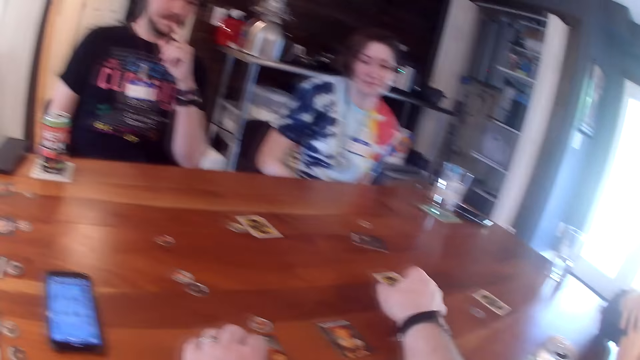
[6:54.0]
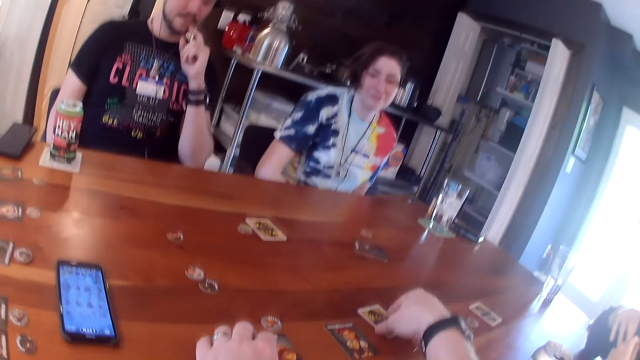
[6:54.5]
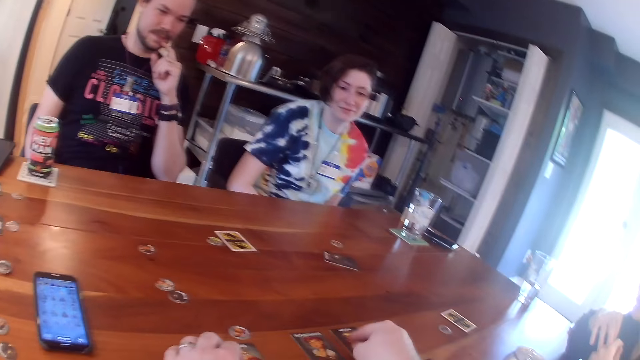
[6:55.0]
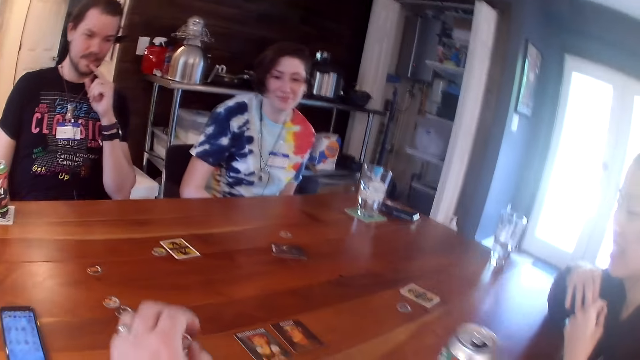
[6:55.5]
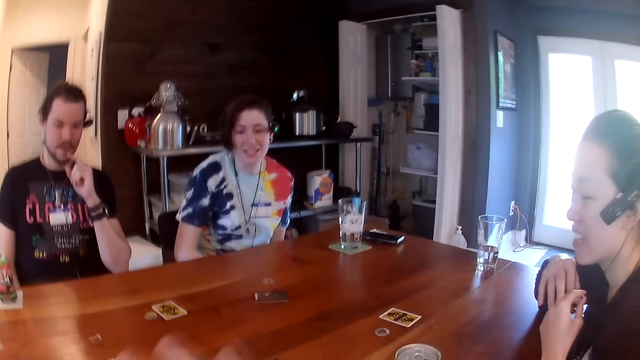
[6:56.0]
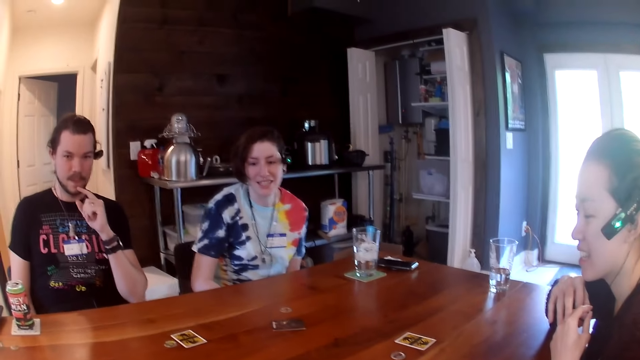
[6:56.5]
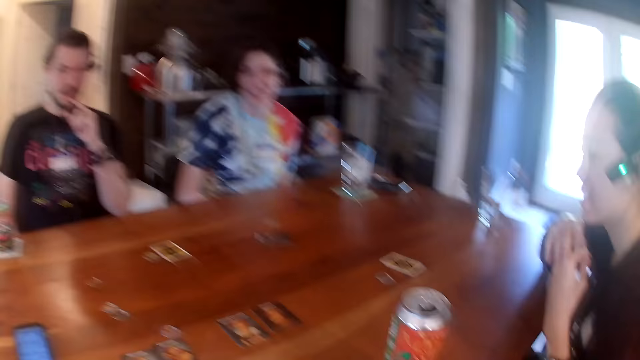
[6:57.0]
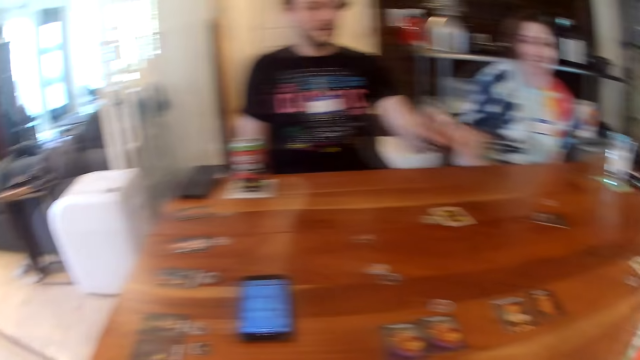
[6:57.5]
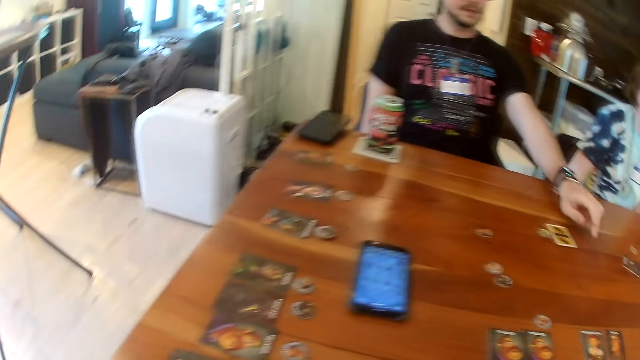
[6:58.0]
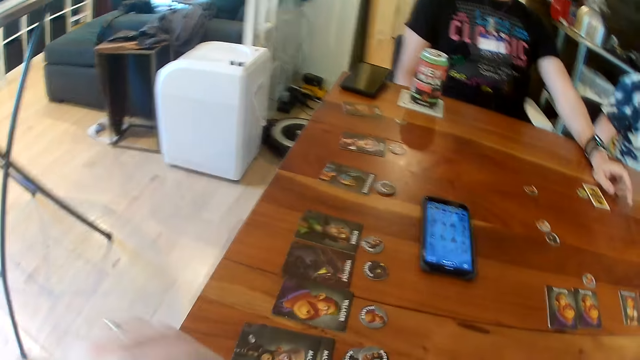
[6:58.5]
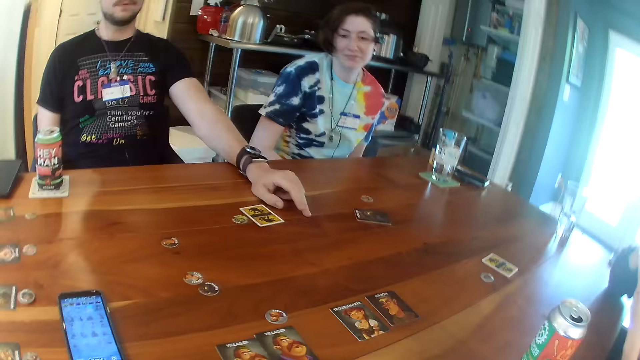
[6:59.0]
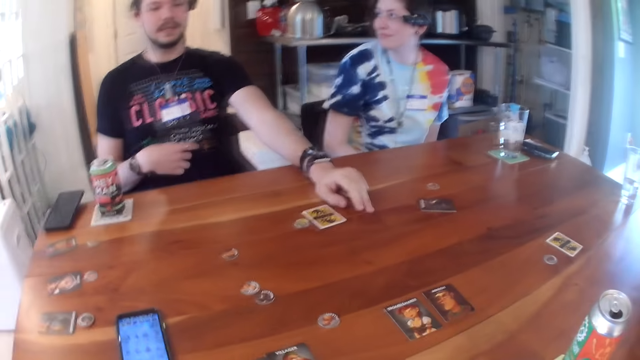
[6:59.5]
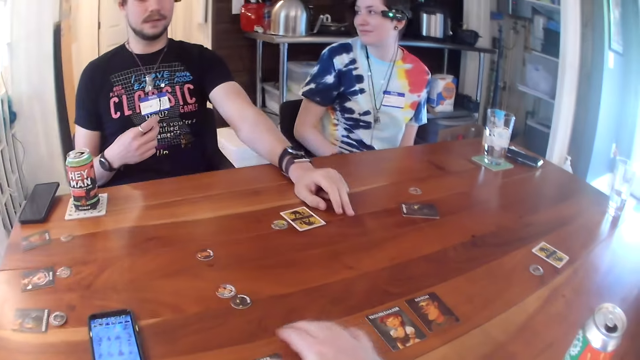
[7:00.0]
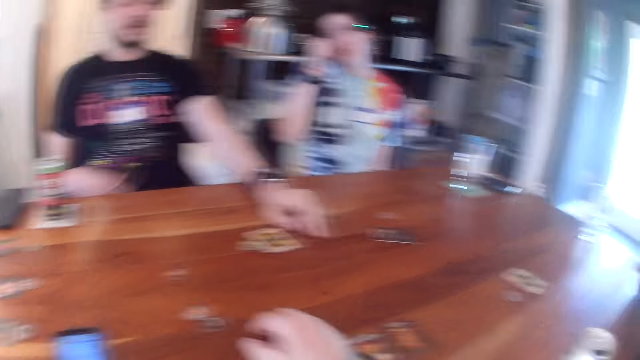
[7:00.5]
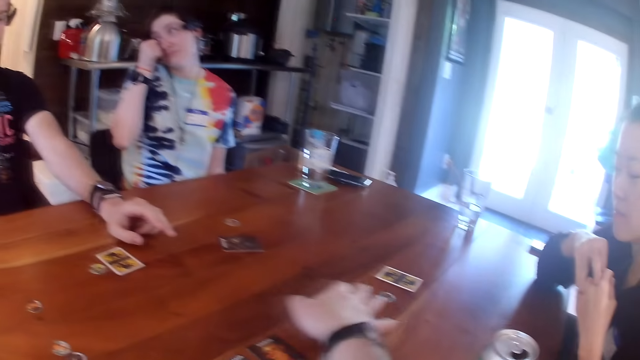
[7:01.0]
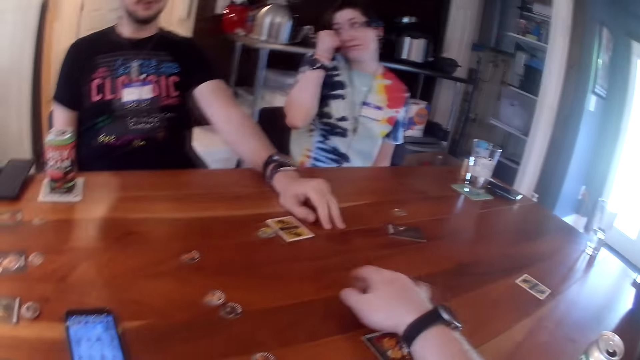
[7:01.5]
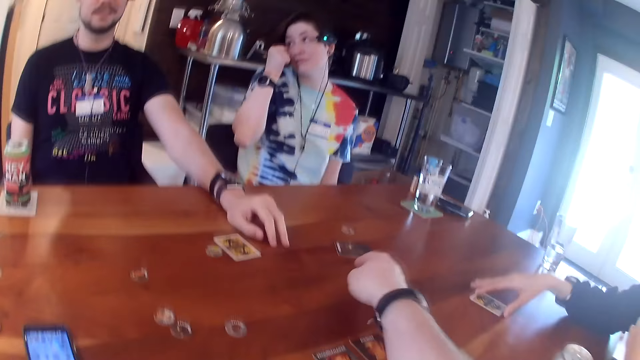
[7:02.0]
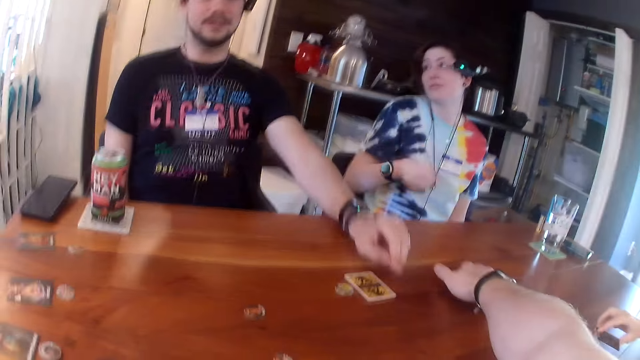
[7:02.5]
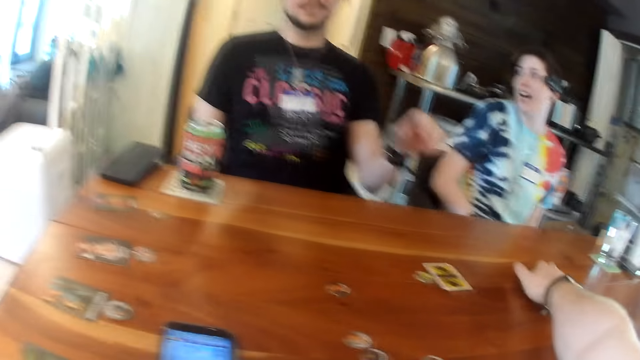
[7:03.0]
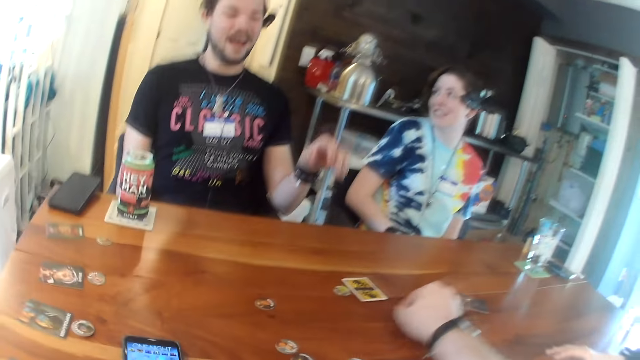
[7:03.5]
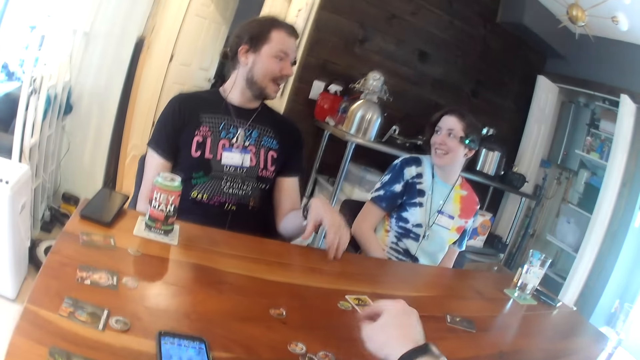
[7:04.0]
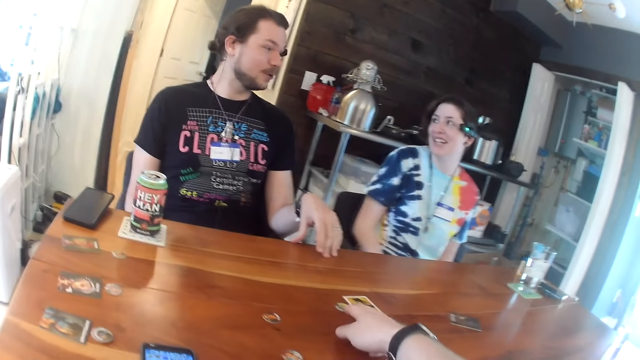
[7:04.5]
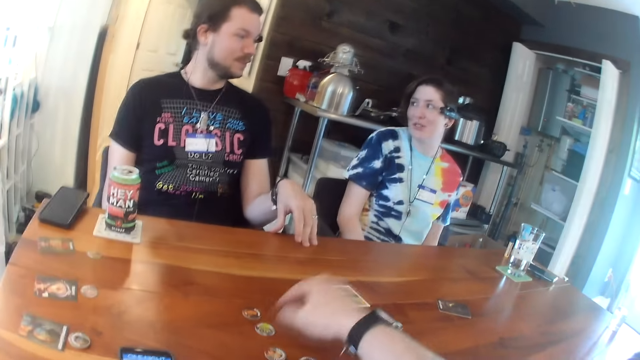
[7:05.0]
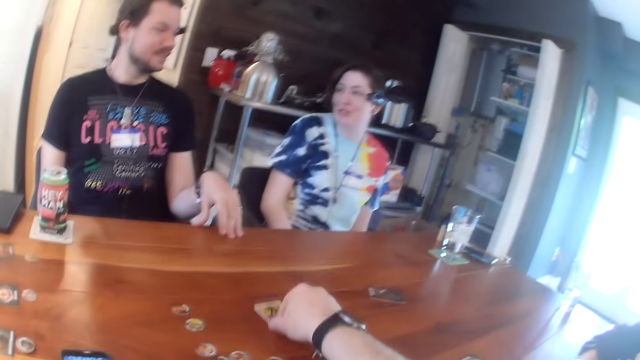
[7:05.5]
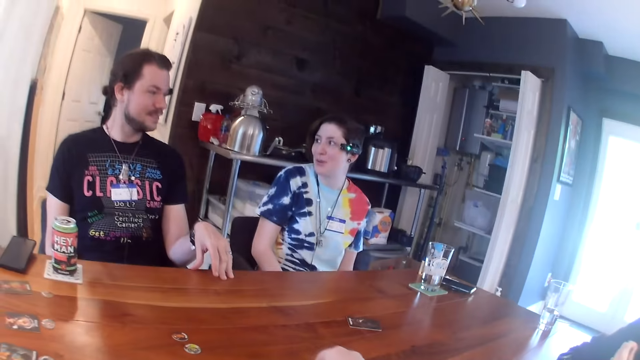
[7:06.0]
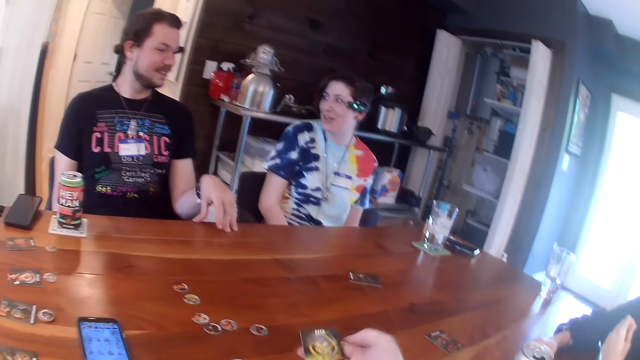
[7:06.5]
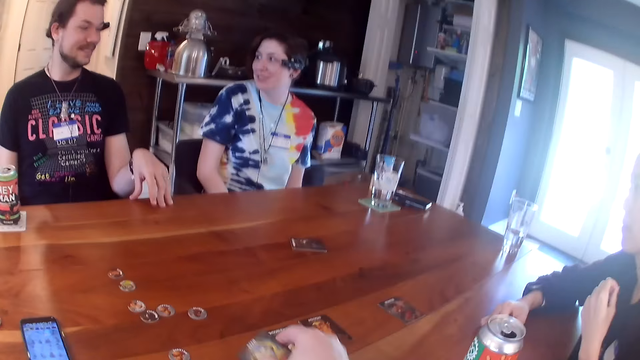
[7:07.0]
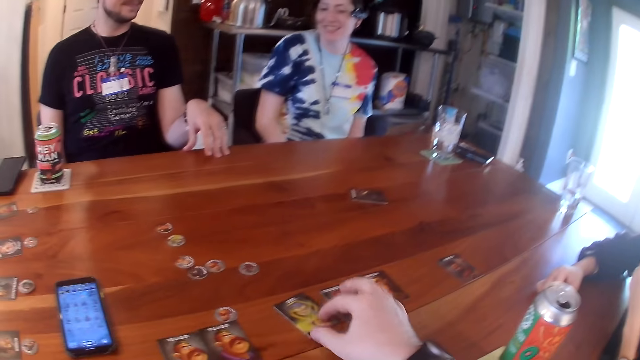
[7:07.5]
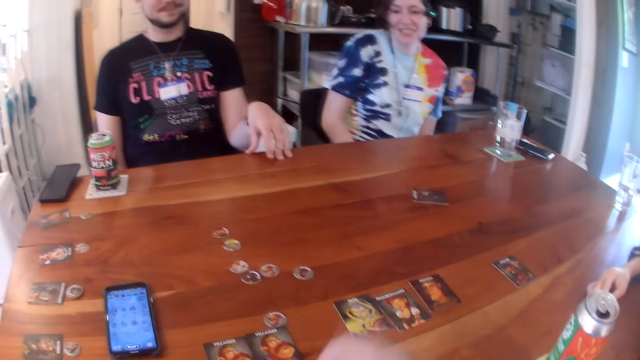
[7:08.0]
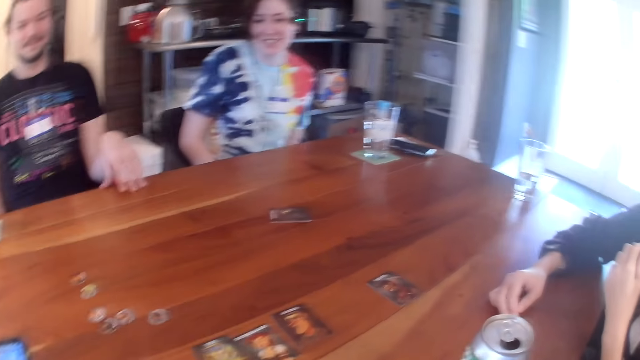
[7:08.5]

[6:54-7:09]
The camera wearer moves the card with his right hand. He flips the card on the table with his right hand. The man places his left hand on the table. The camera wearer moves the cards with his right hand. The man adjusts the necklace around his neck with his right hand. The camera wearer moves the token with his right hand. The woman rubs her face with her right hand. Another woman takes the card from the table with her right hand. The camera wearer moves the token with his right hand. The other woman drops the card on the table. The man touches the table with his left hand. The camera wearer moves the token with his right hand. He moves the card with his right hand. He takes the card from the table with his right hand, drops the card on the table, and adjusts the card with his right hand.

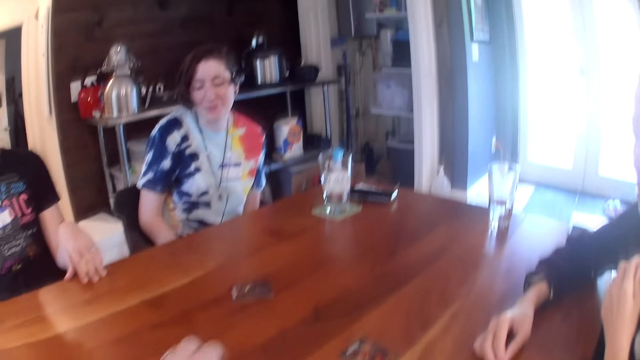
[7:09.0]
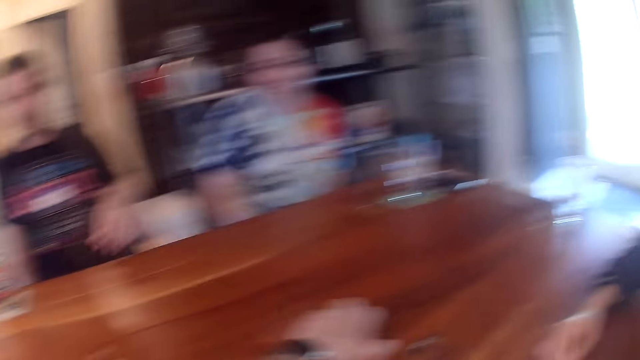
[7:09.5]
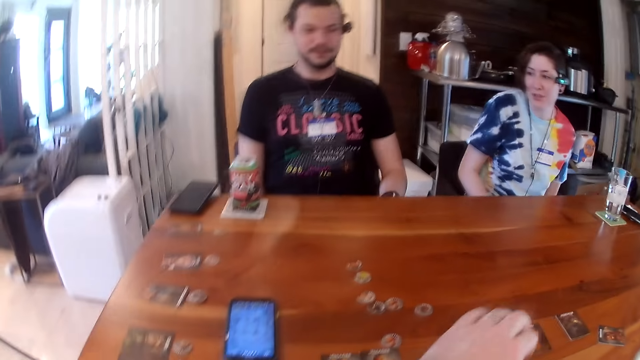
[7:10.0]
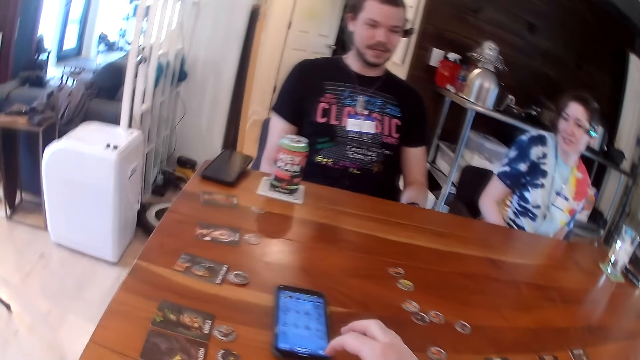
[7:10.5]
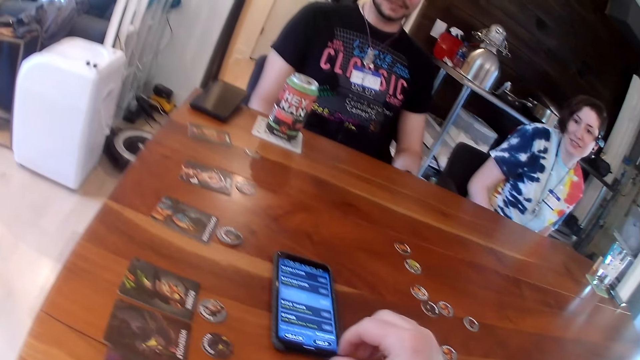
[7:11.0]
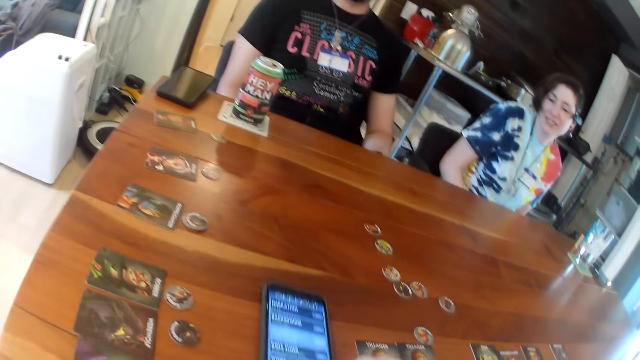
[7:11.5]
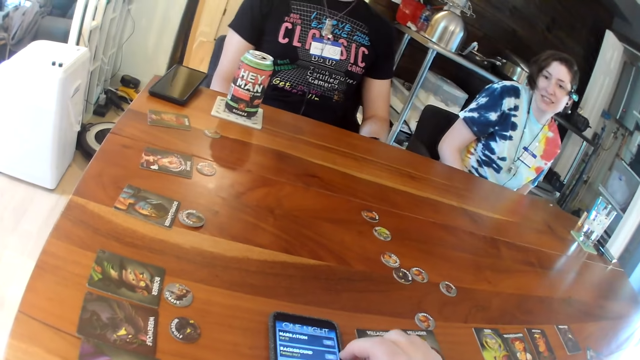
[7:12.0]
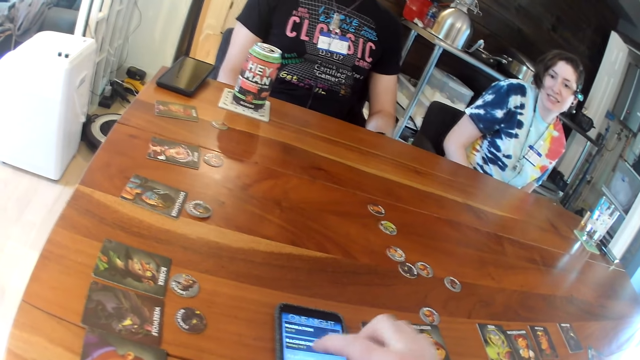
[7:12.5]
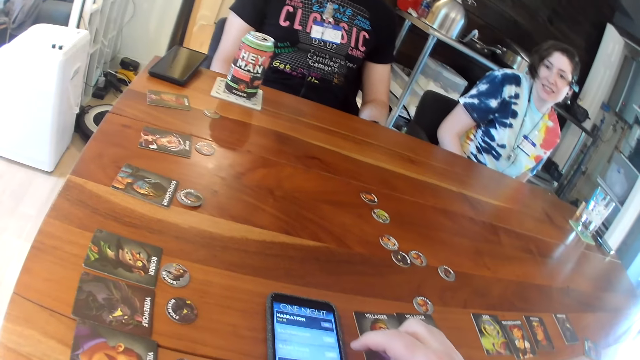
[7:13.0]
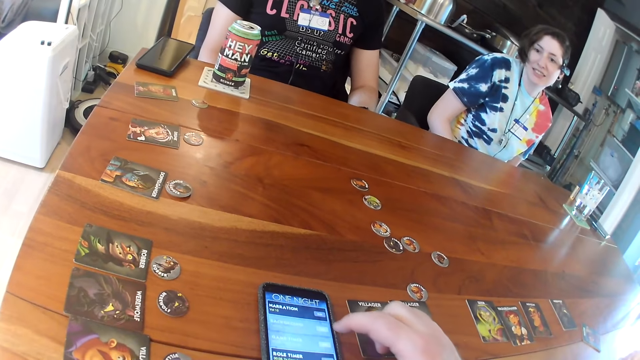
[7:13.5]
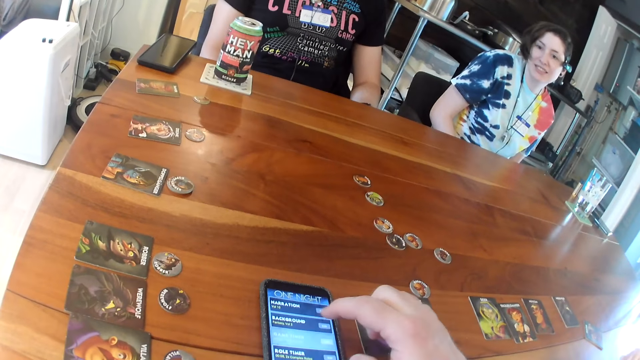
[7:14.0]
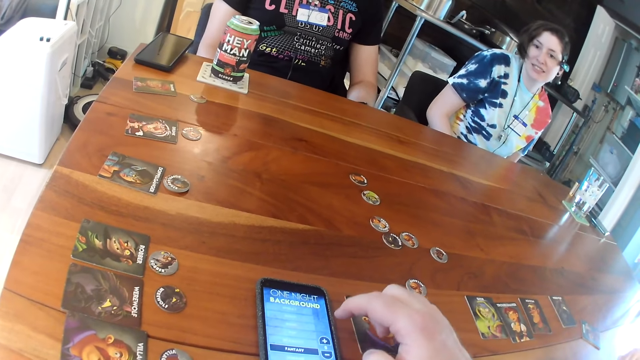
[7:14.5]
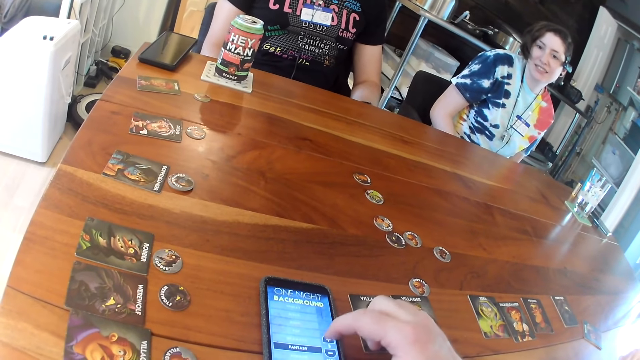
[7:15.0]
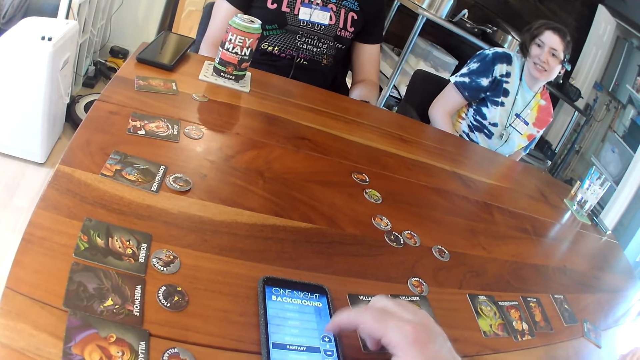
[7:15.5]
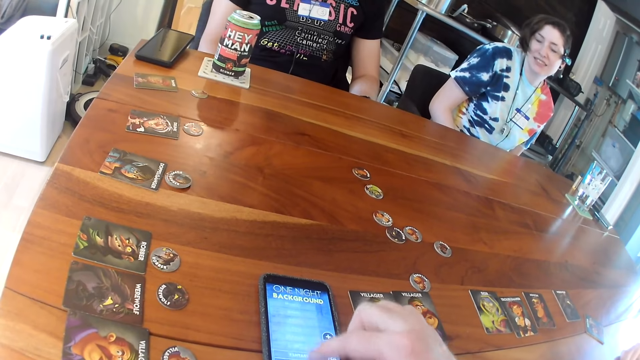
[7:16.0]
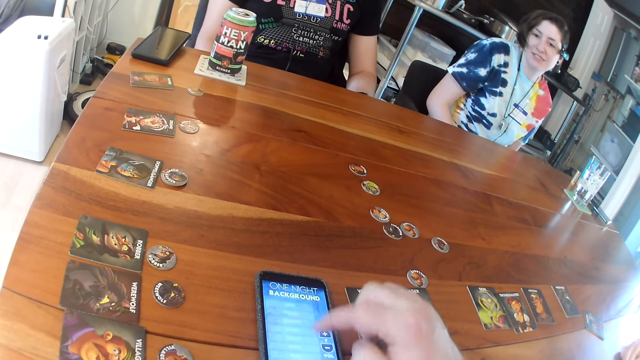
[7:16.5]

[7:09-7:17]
The camera wearer moves the card with his right hand. He operates a phone on the table with his right hand. He moves the phone with his right hand. He scrolls through the phone. He operates the phone with his right hand.
